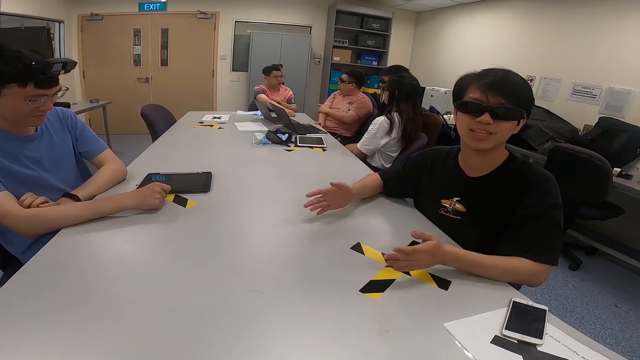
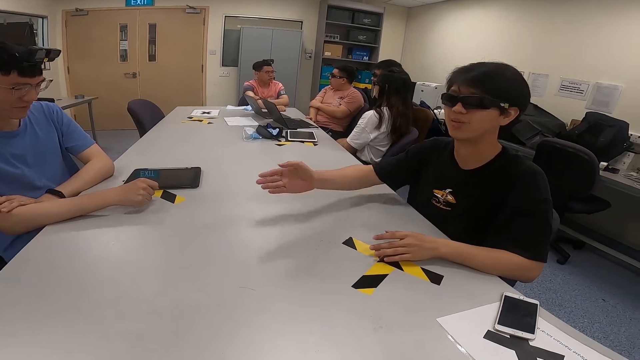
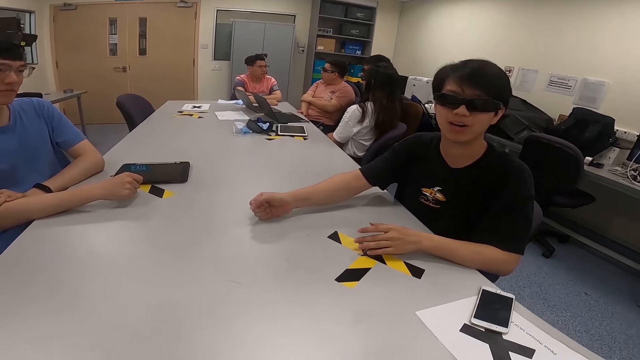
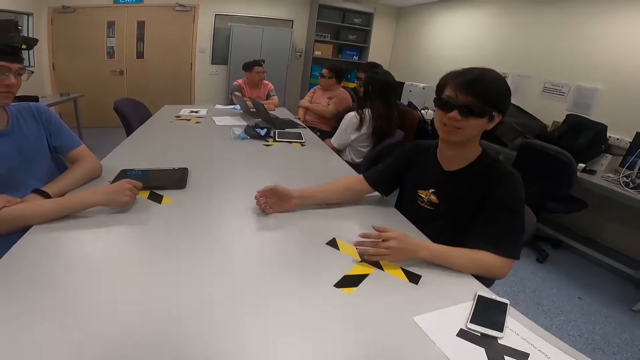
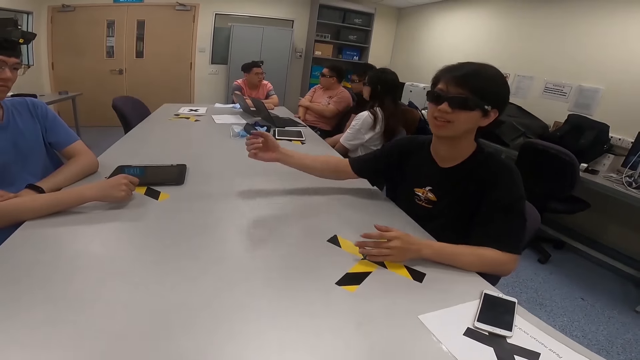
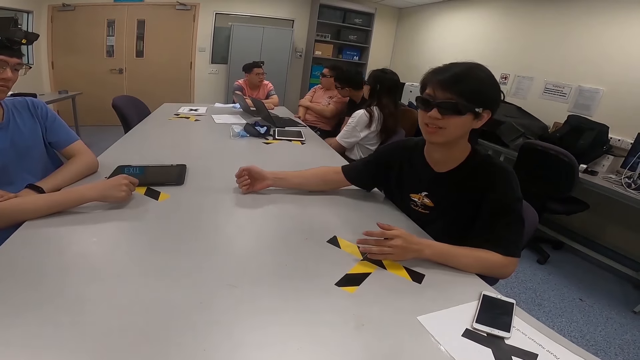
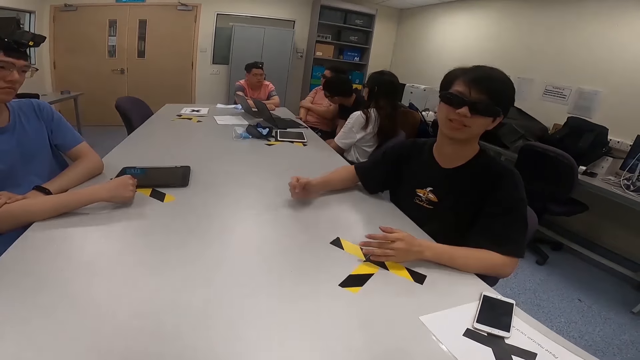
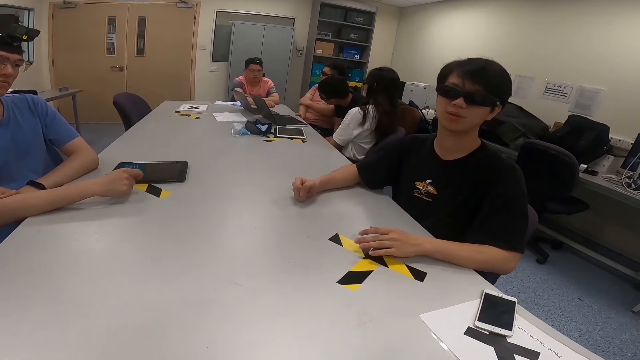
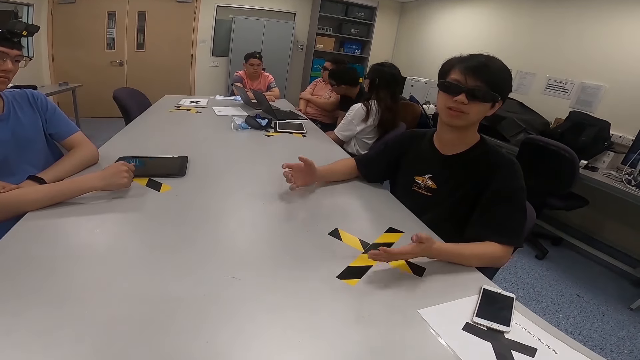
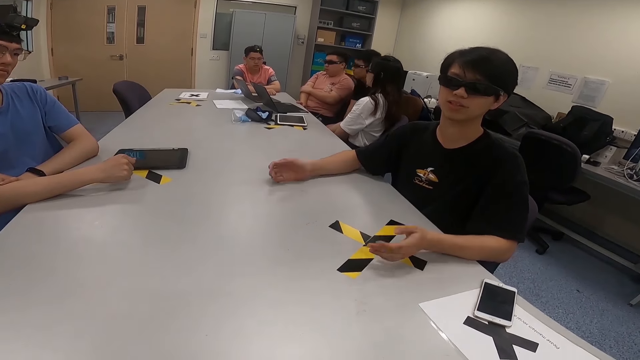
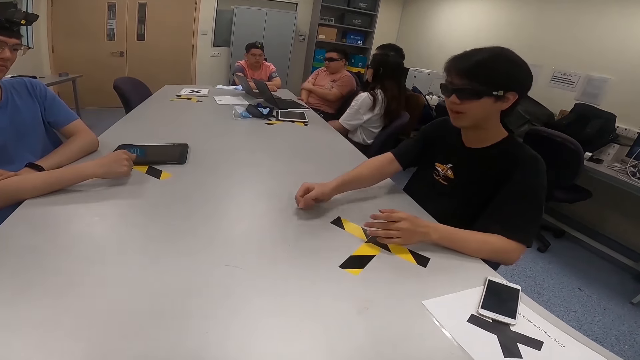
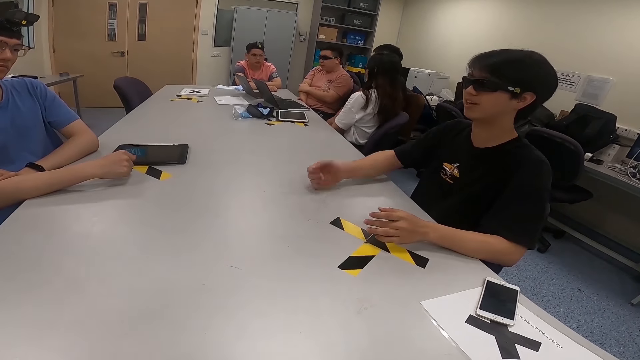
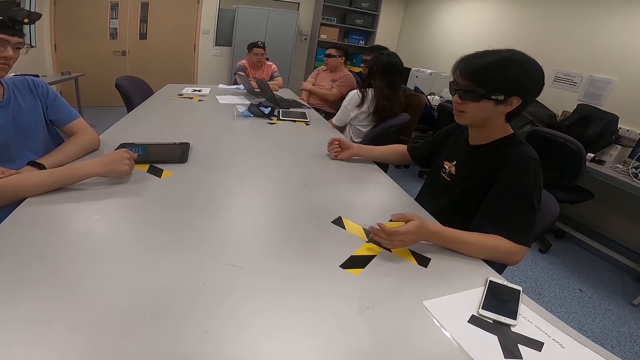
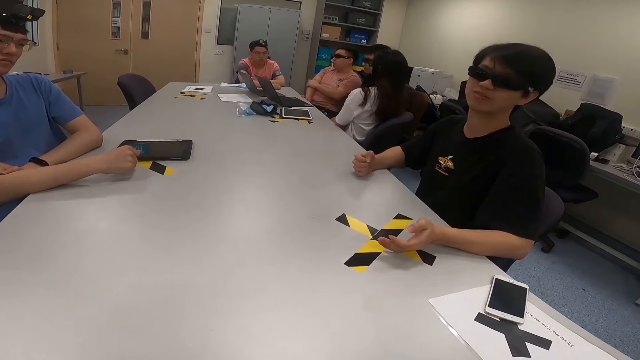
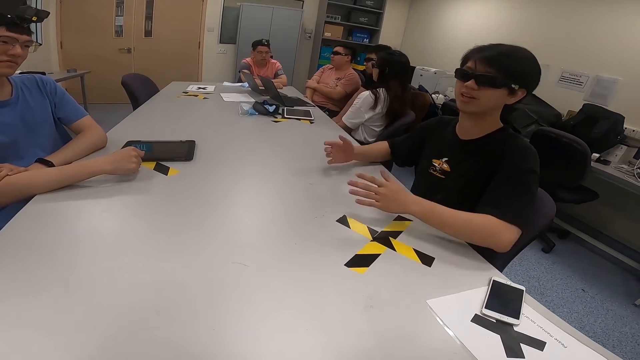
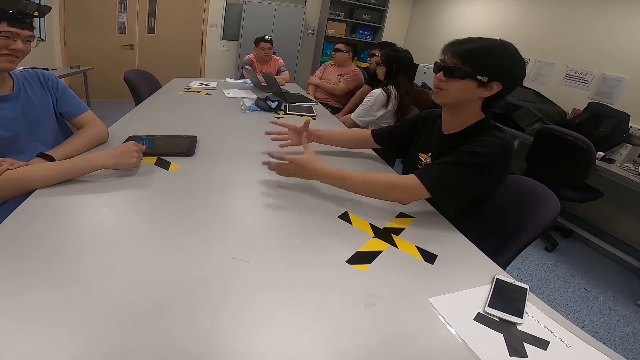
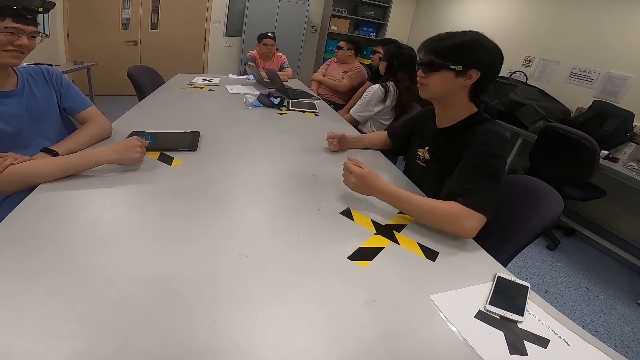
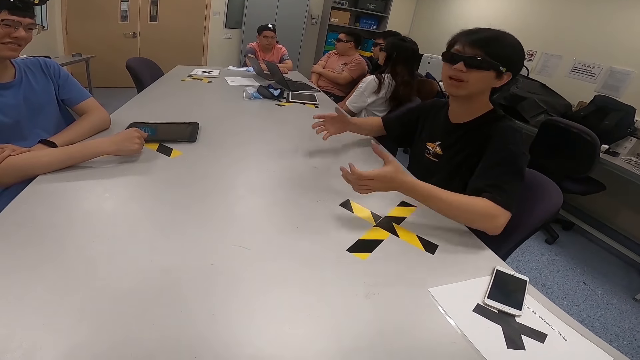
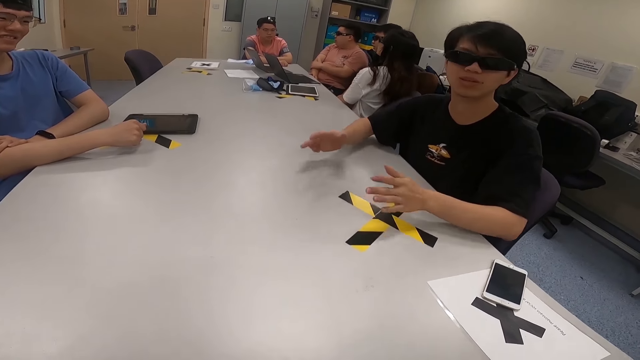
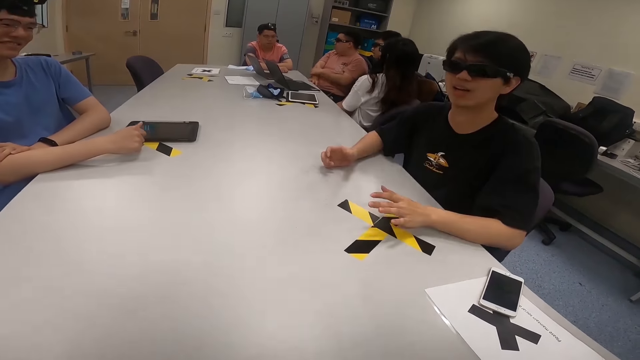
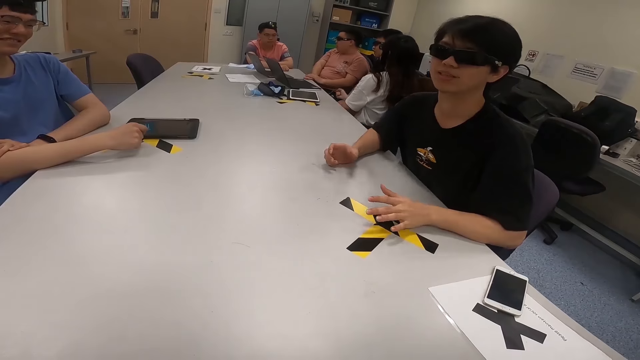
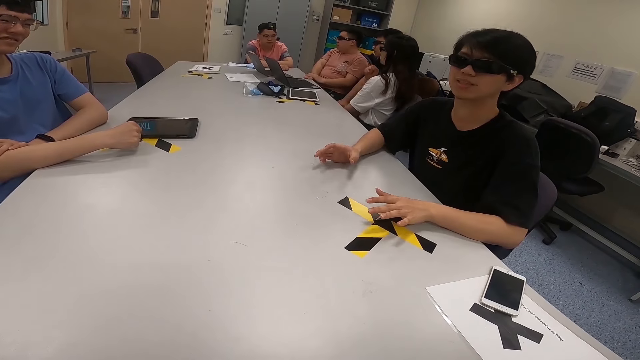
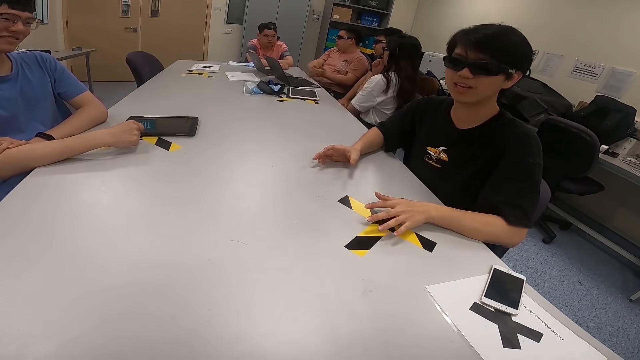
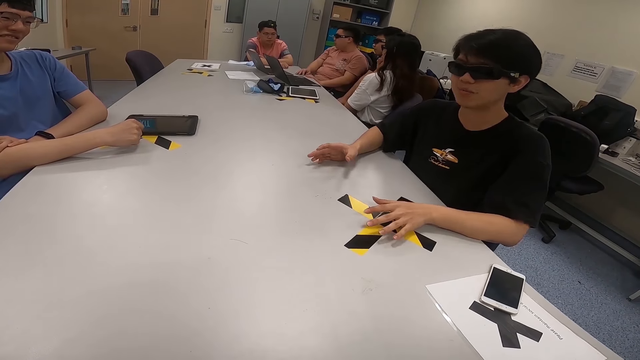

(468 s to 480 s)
A man moves his hands. He hits his hand on the table. He hits his hand on the table again. He moves his hands. He moves his hands again.

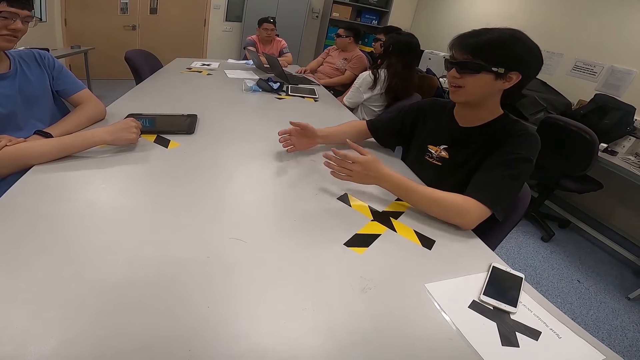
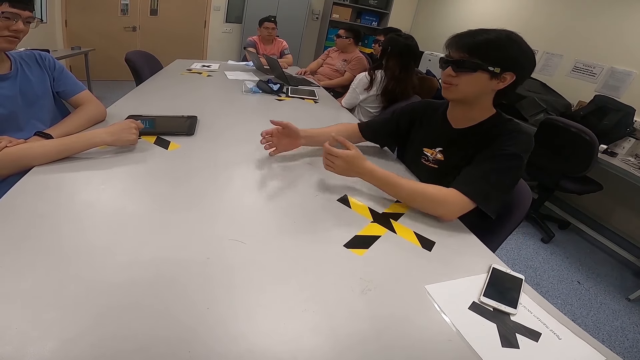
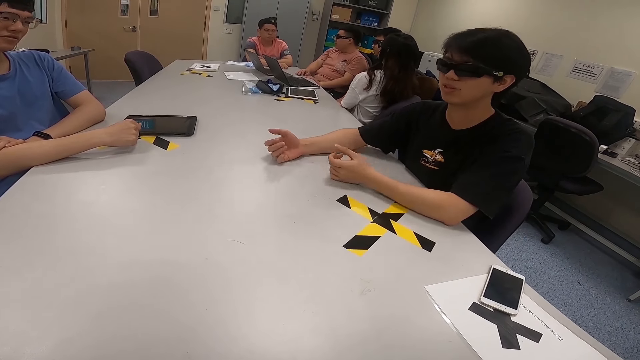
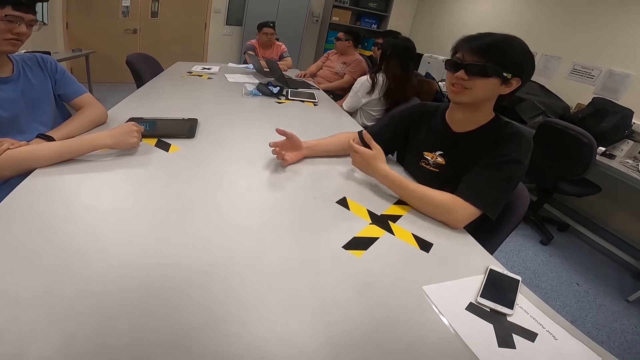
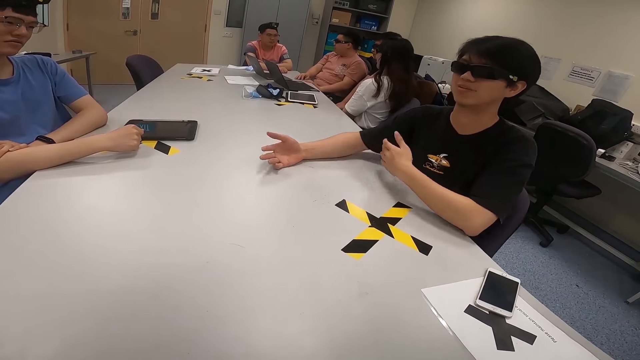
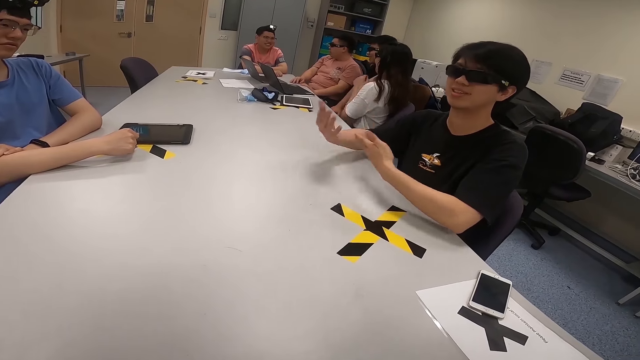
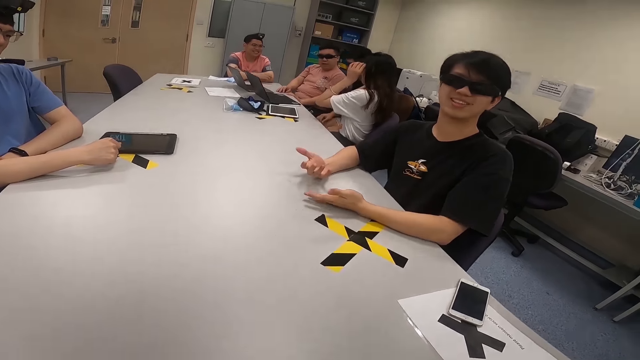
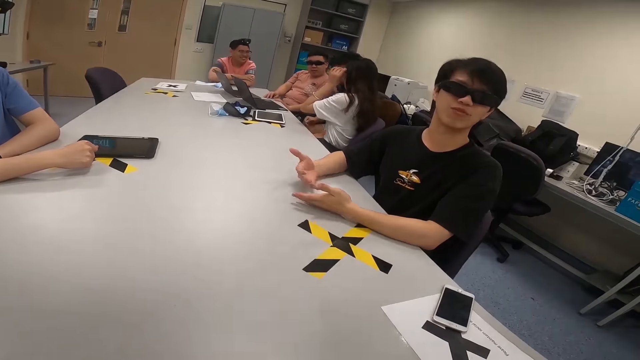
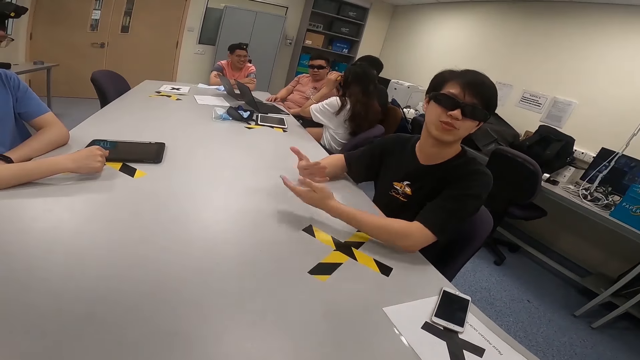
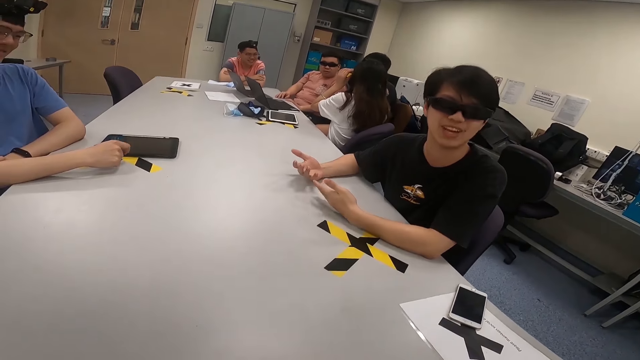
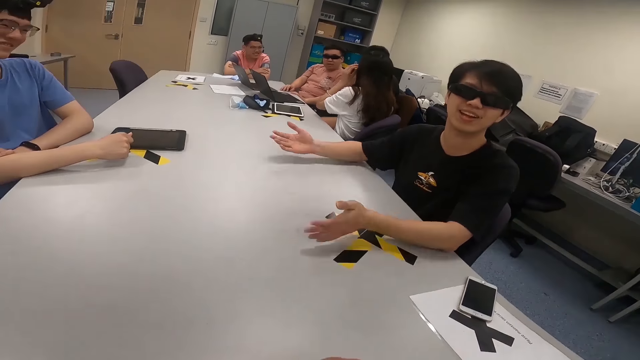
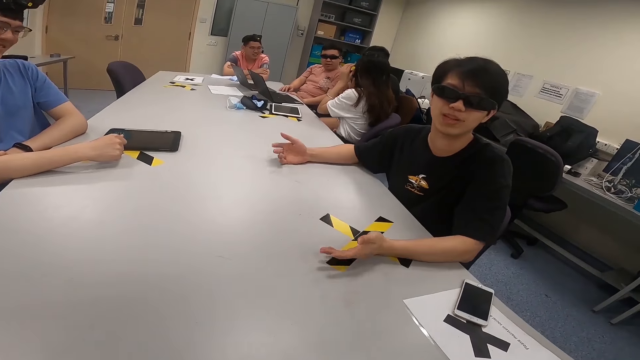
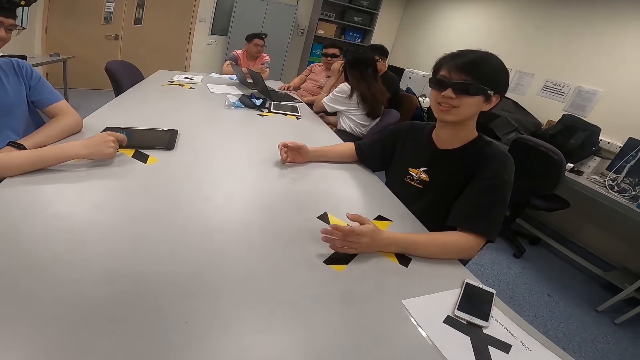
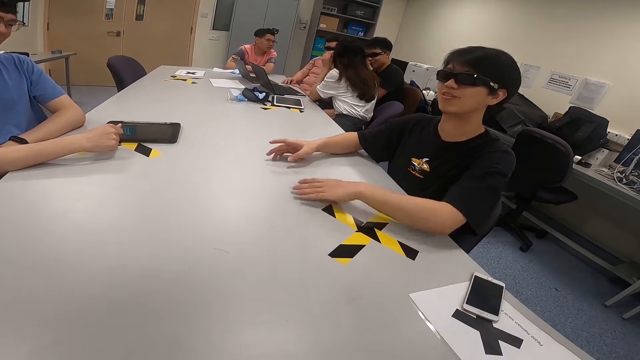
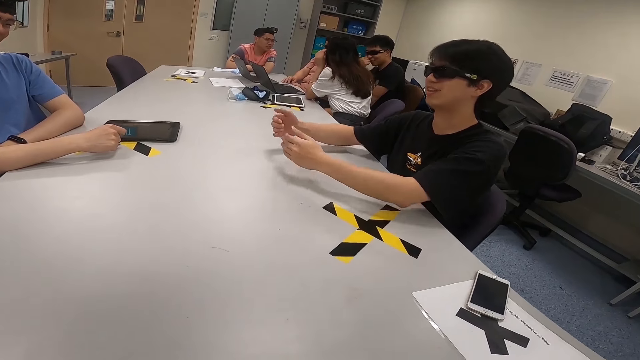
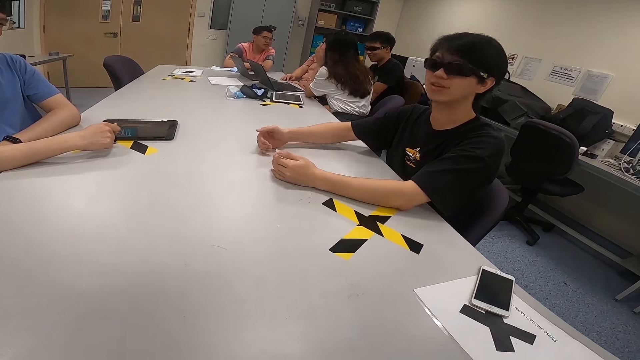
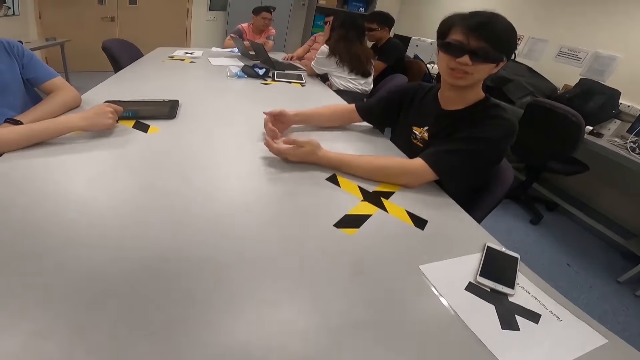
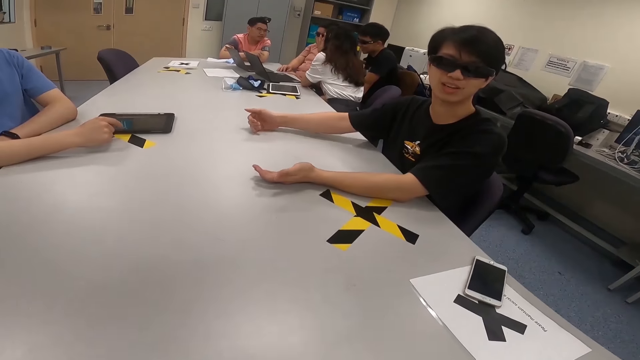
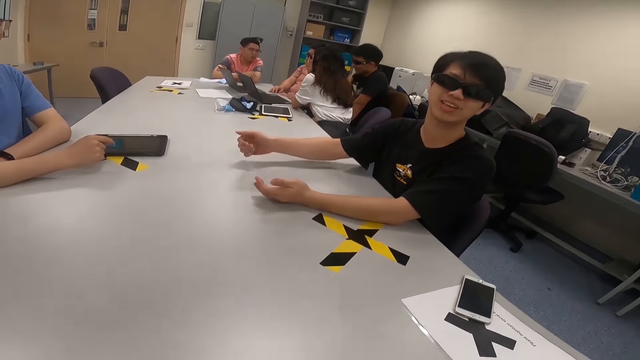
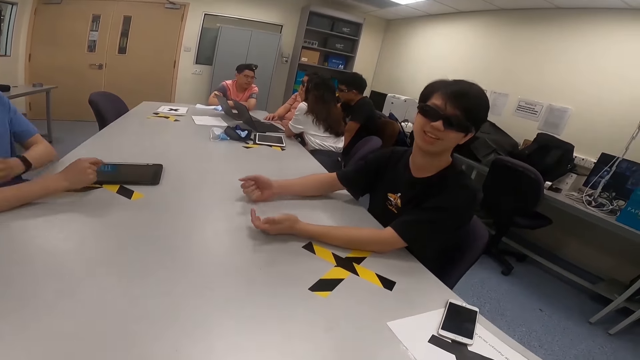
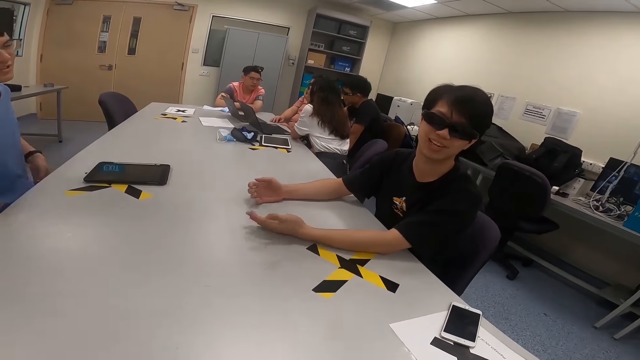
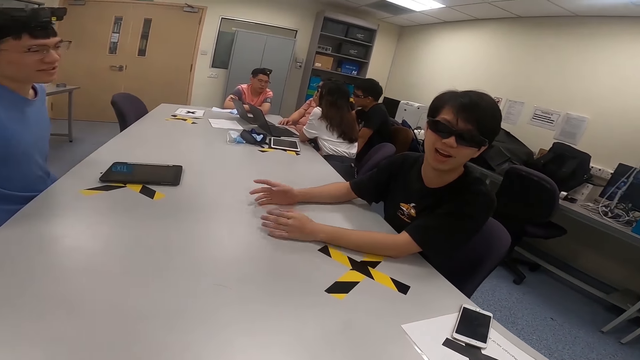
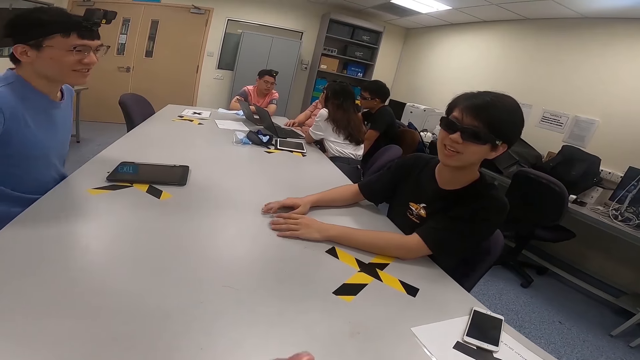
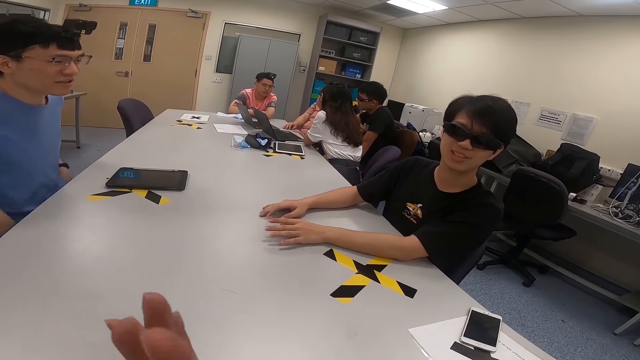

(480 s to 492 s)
A man moves his hands. He moves his hands again. A lady touches her sunglasses. The man moves his hands again. Another man moves forward. The camera wearer moves his hands.
